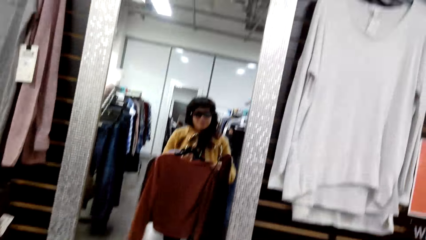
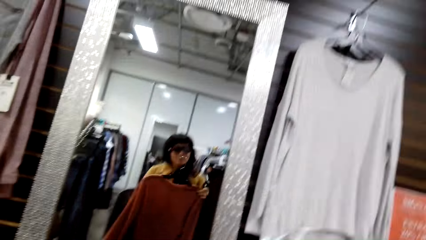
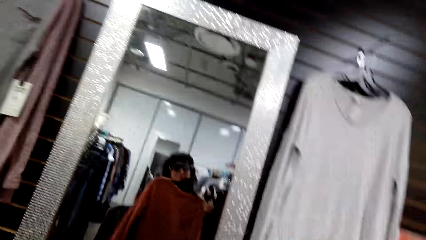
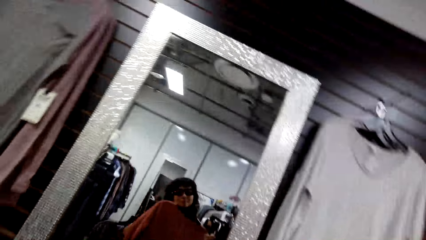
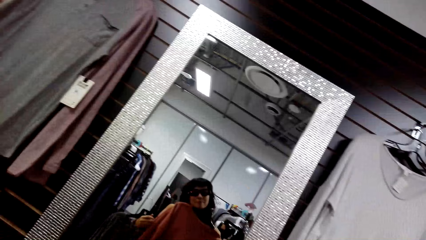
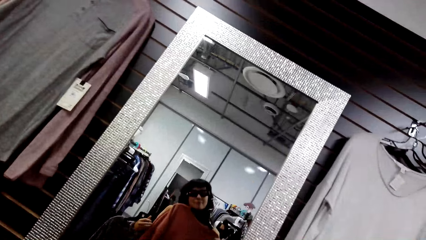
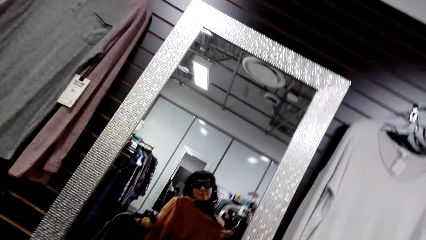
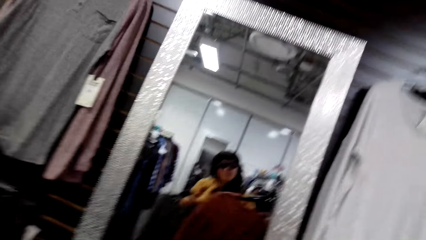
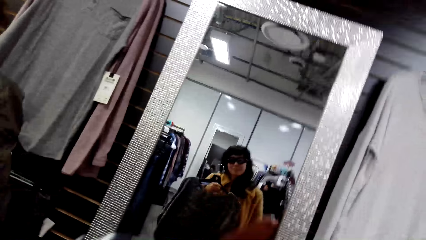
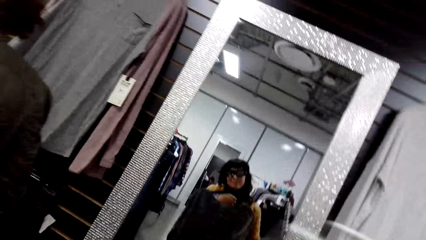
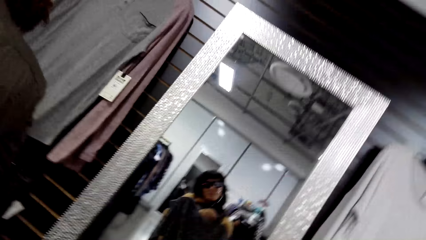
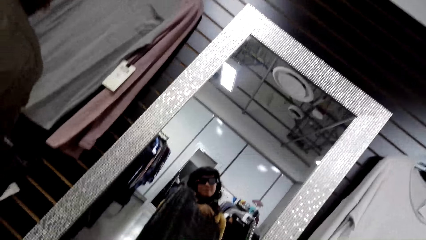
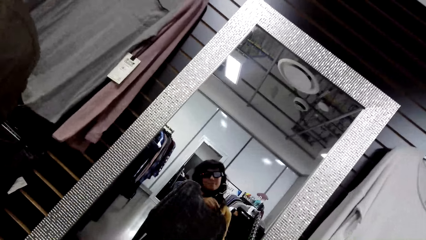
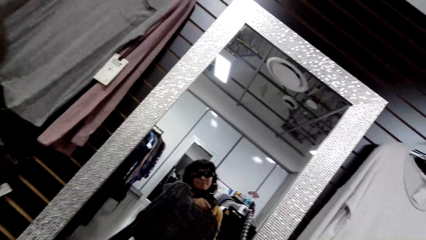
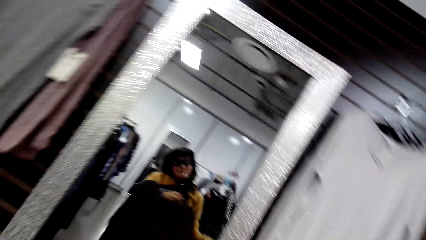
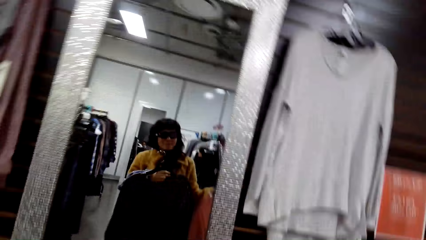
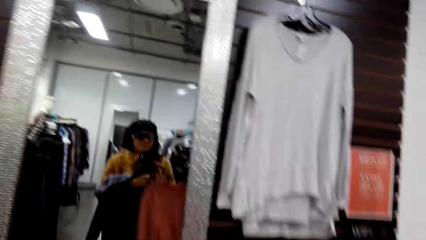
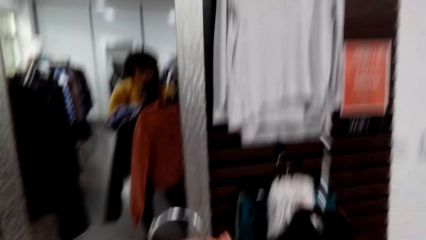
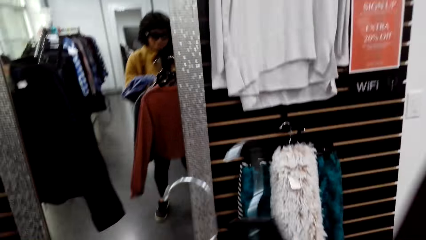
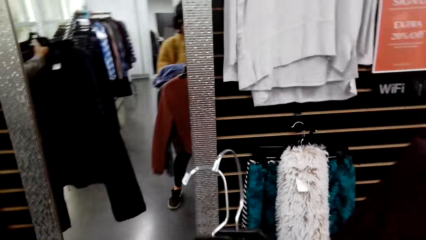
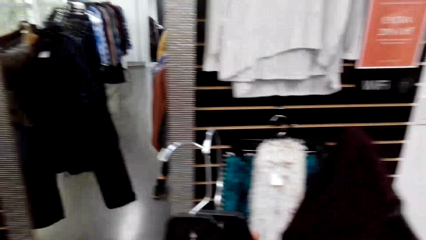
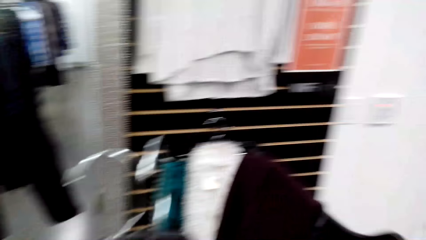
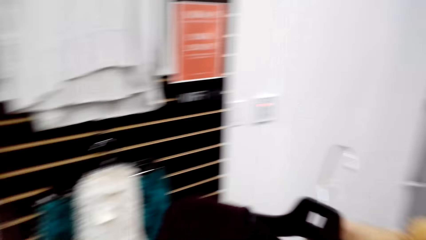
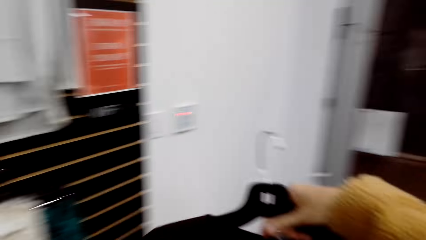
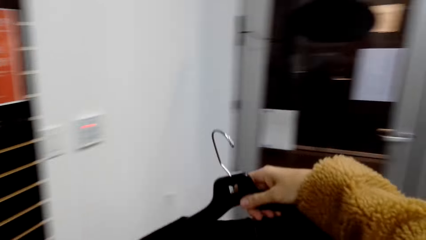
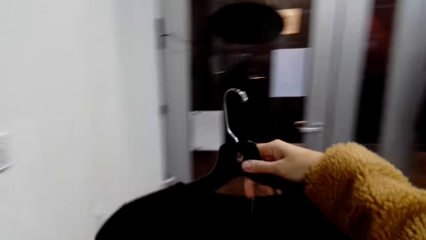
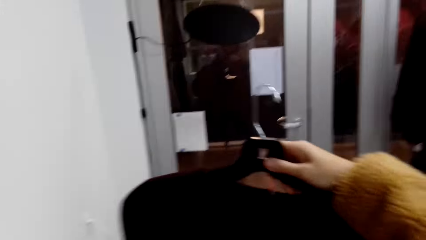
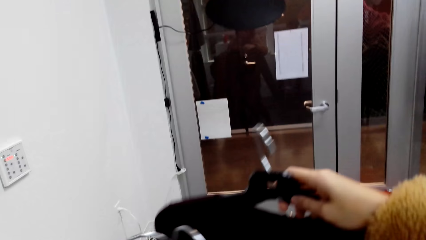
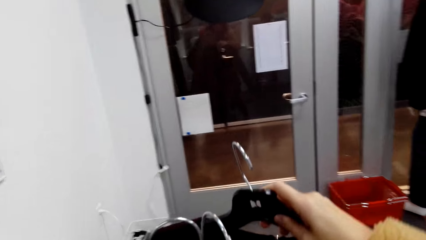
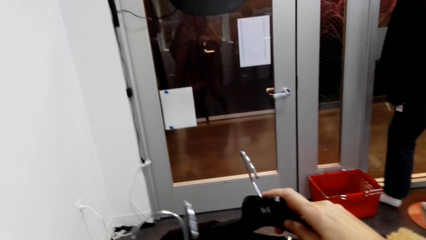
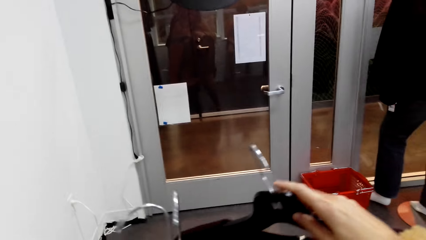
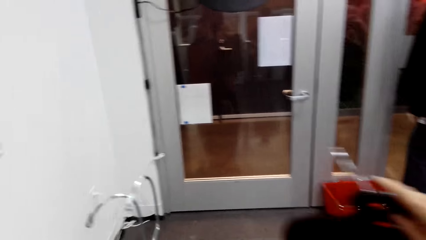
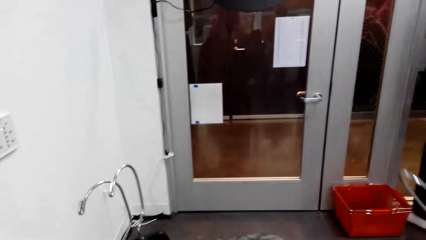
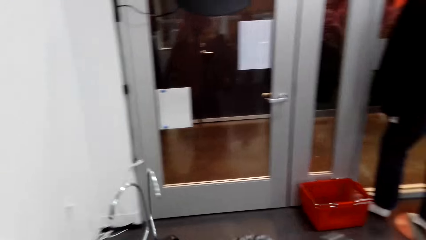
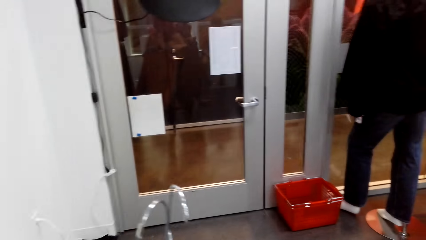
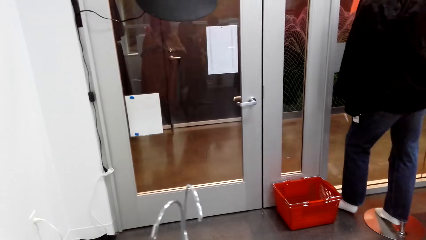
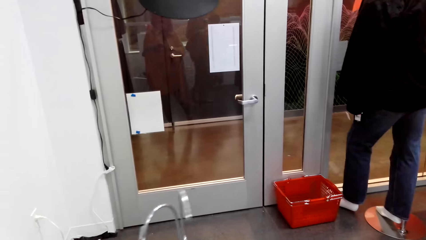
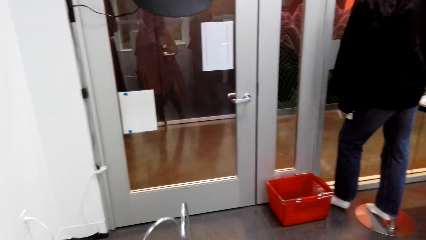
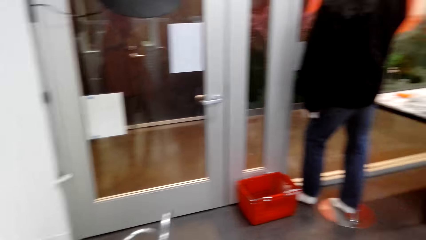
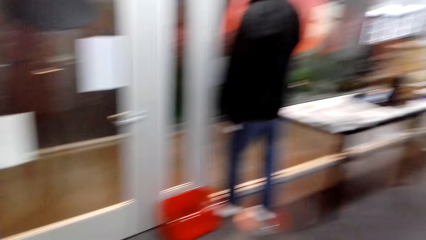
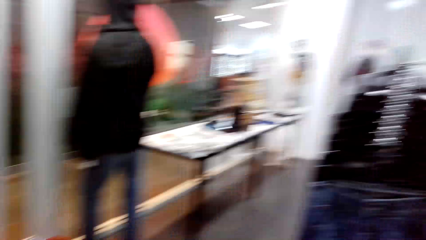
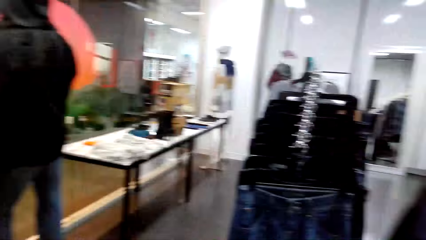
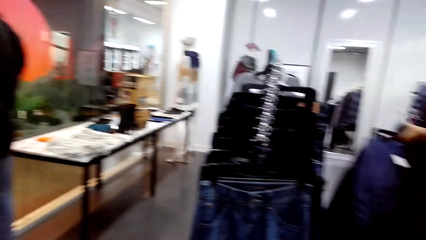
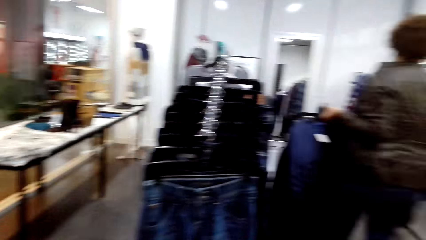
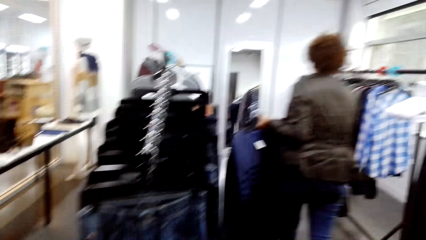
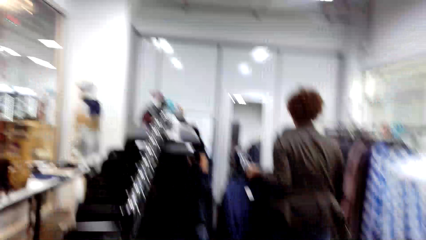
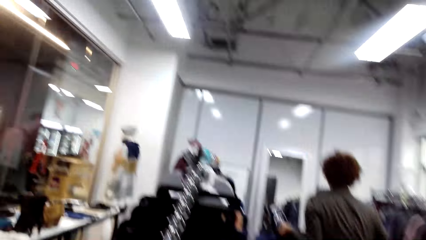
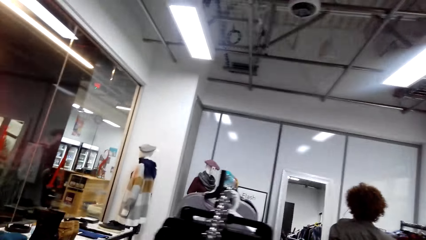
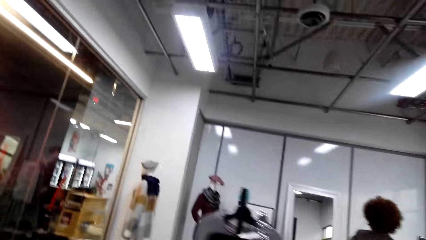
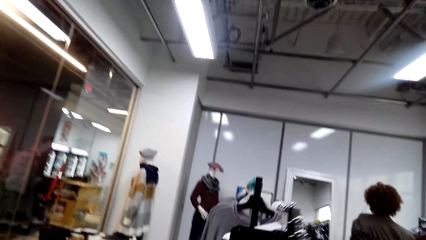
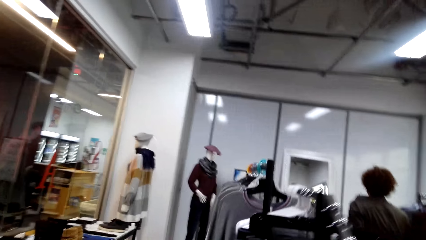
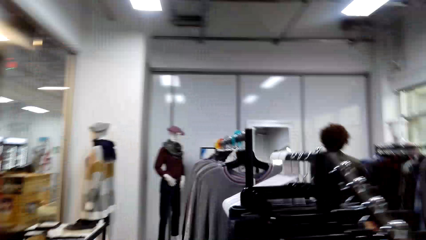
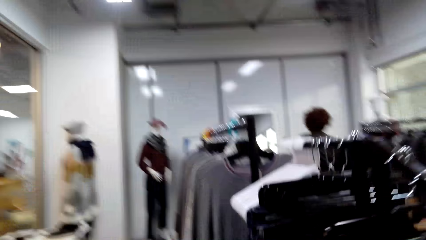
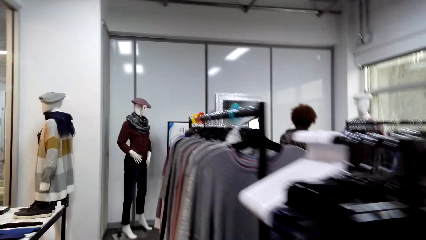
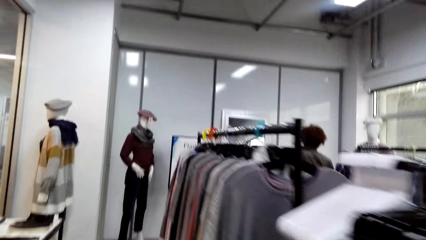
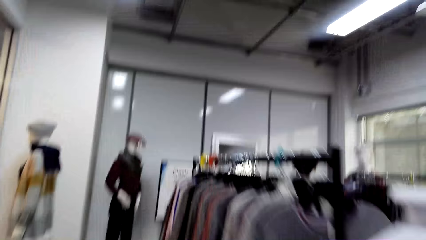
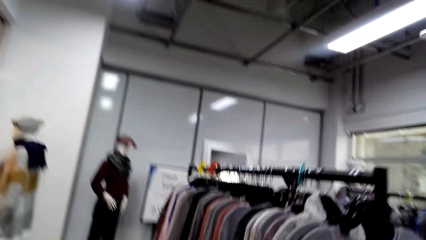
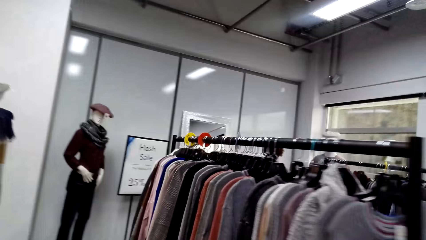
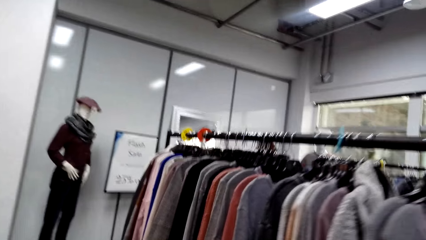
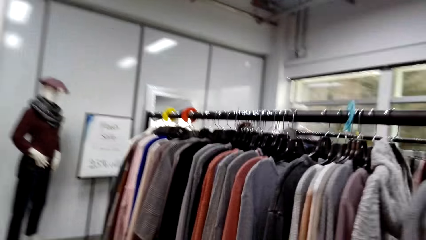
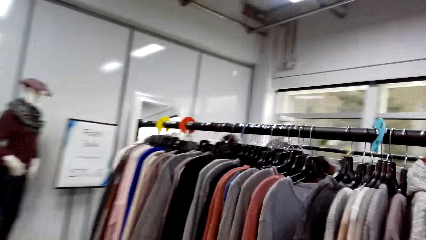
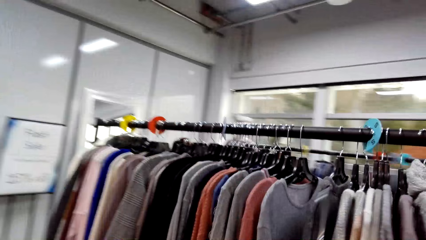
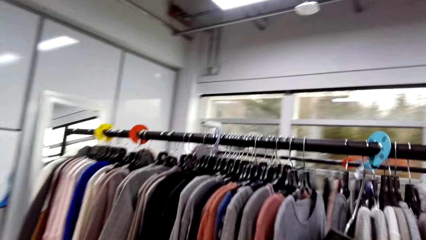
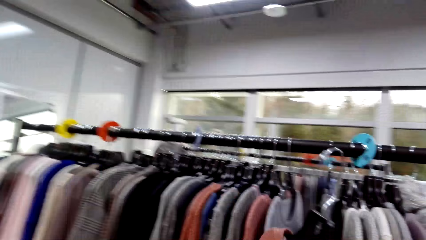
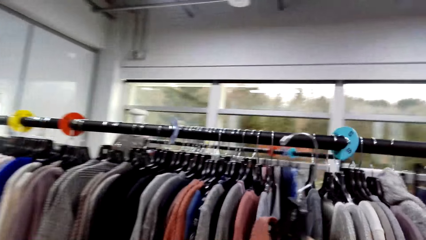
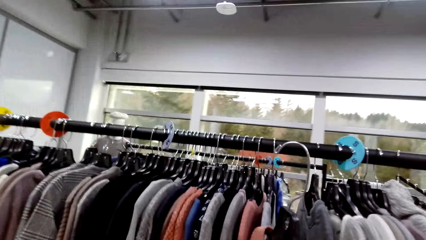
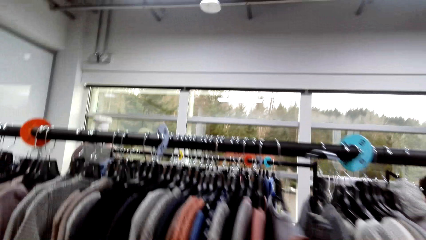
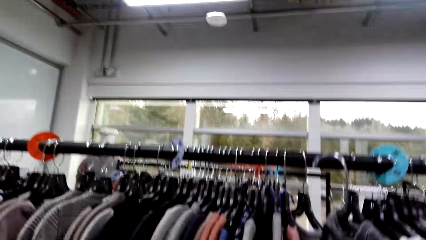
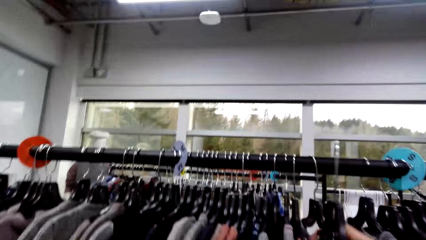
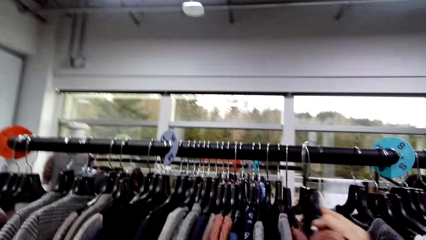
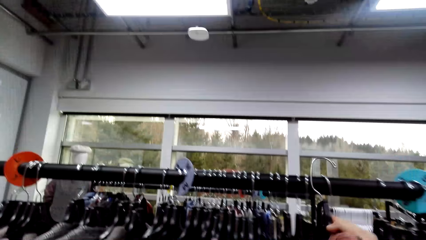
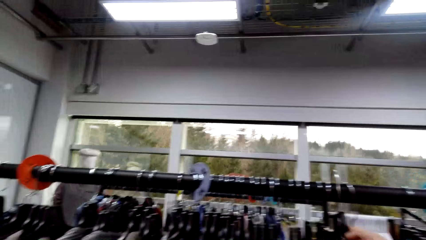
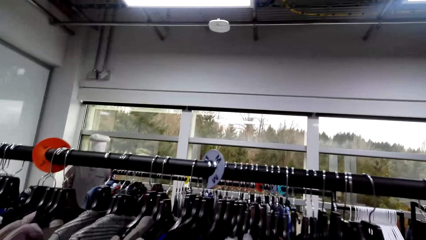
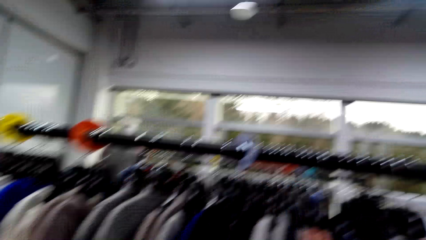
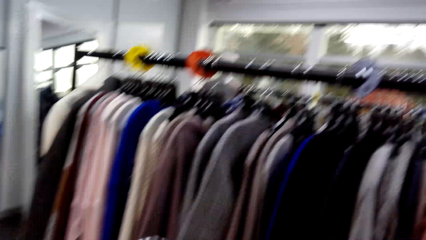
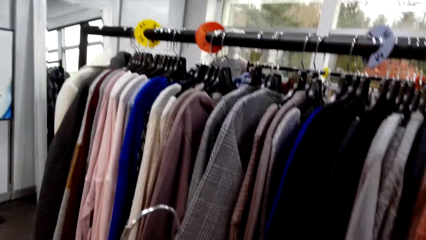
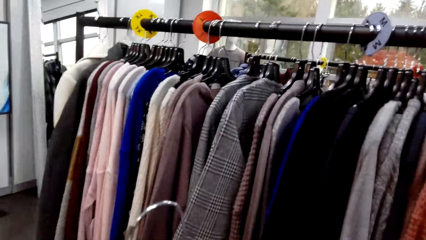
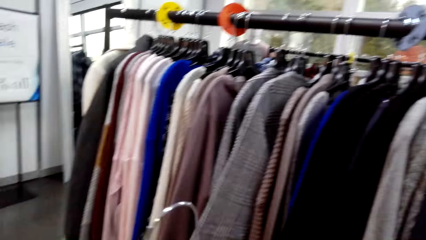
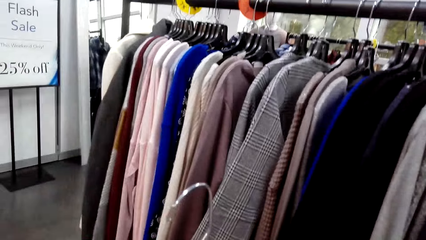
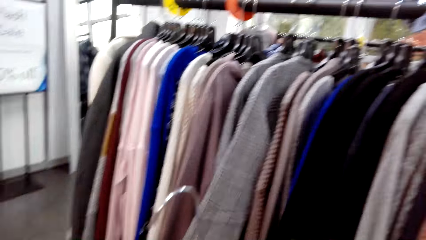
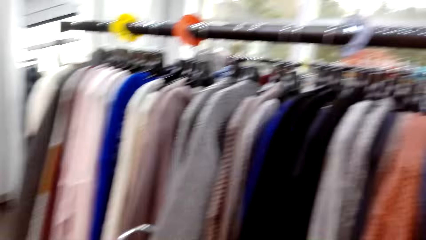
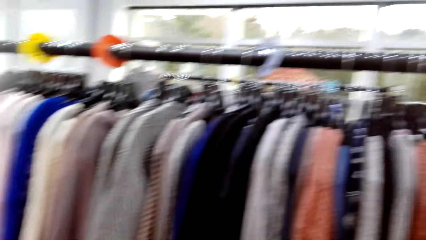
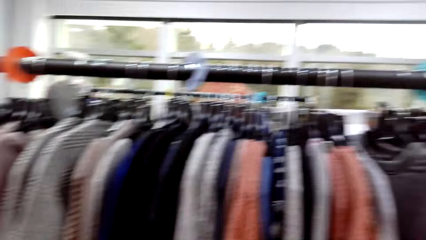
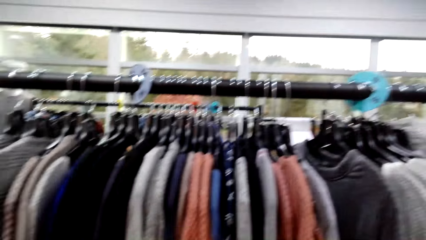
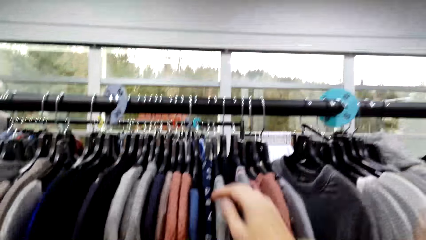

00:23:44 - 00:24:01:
The camera wearer walks away from the mirror. They walk around the boutique. They turn to the other side. A woman walks around the boutique. The camera wearer looks at the clothes.
